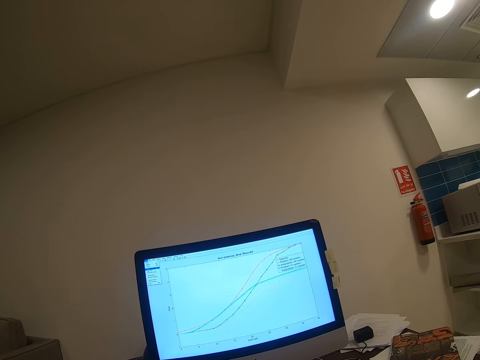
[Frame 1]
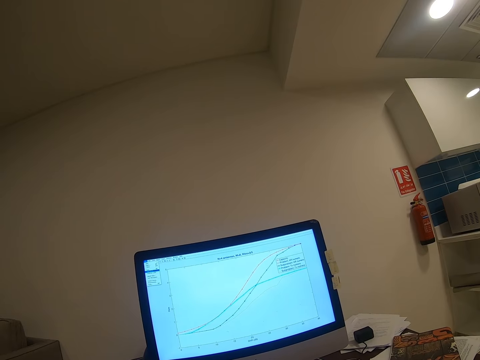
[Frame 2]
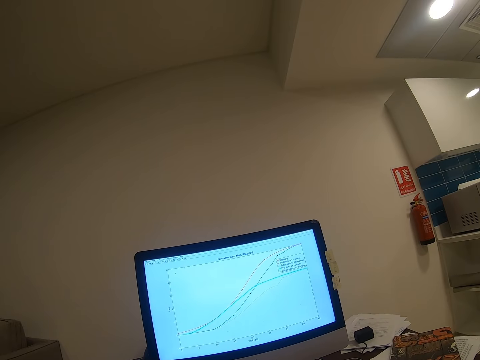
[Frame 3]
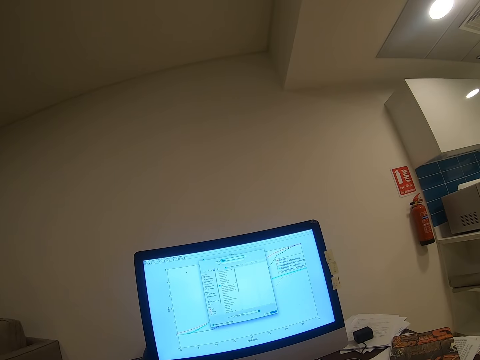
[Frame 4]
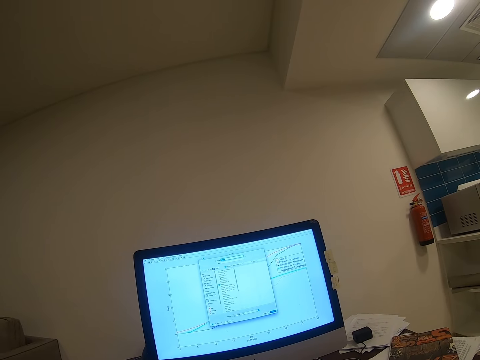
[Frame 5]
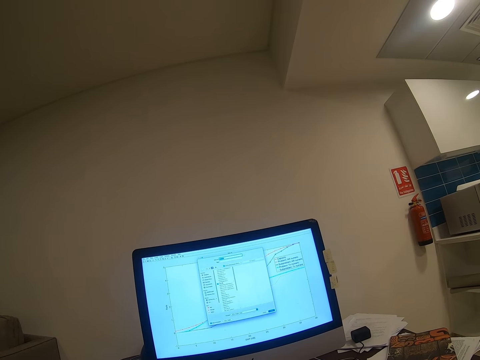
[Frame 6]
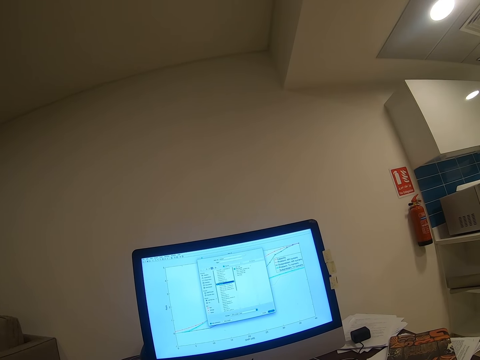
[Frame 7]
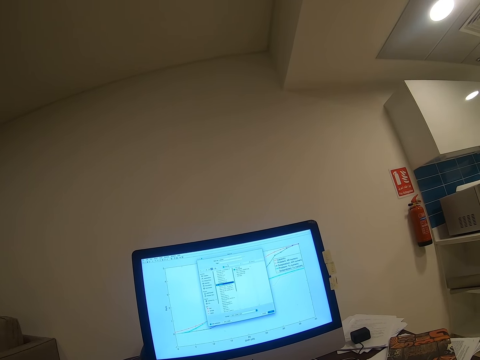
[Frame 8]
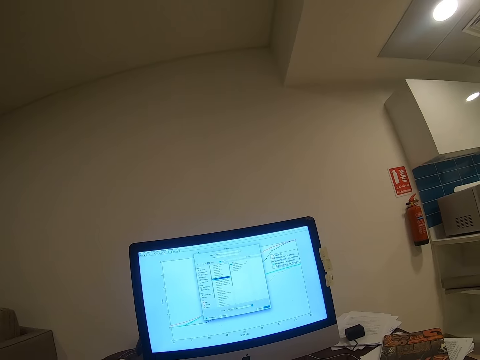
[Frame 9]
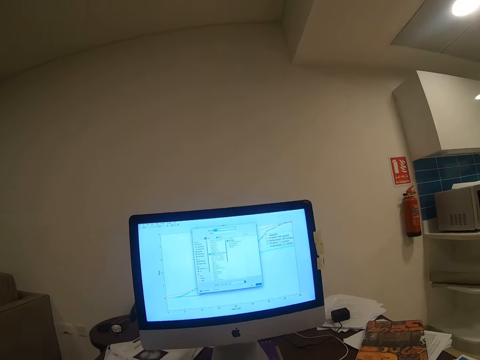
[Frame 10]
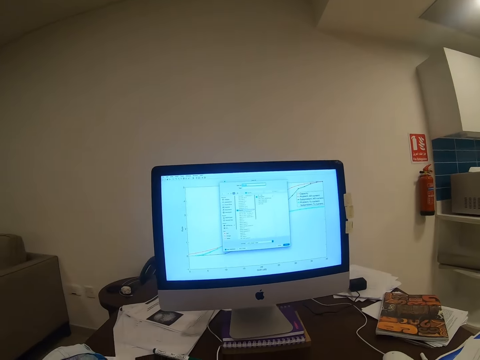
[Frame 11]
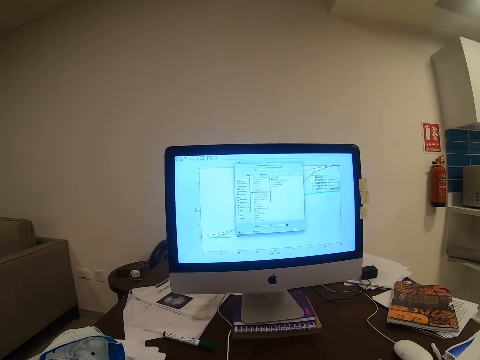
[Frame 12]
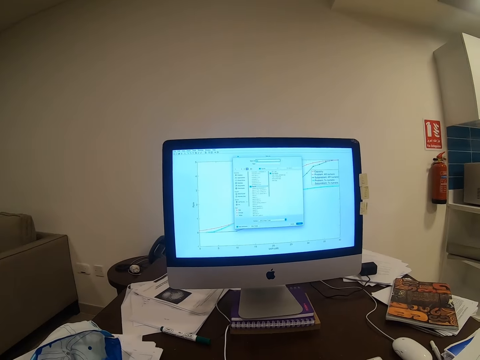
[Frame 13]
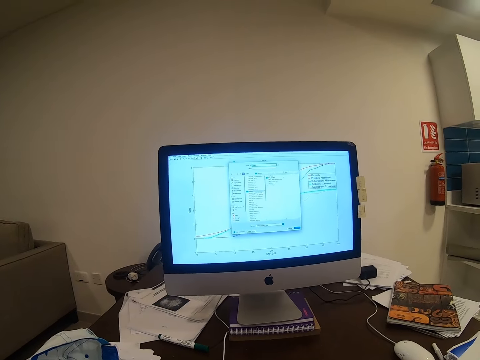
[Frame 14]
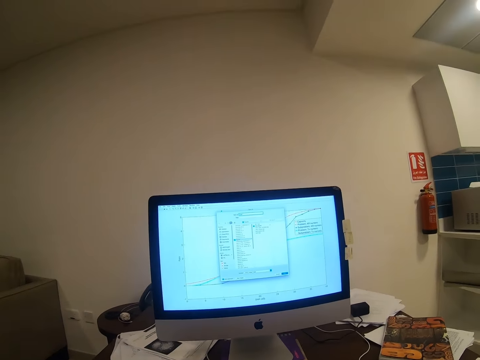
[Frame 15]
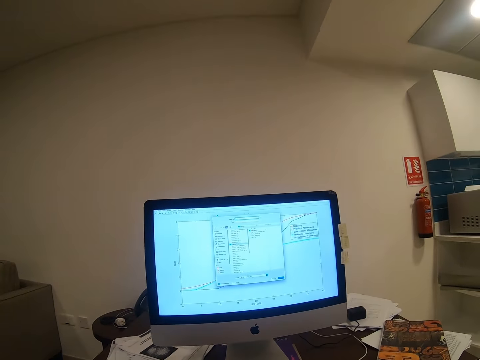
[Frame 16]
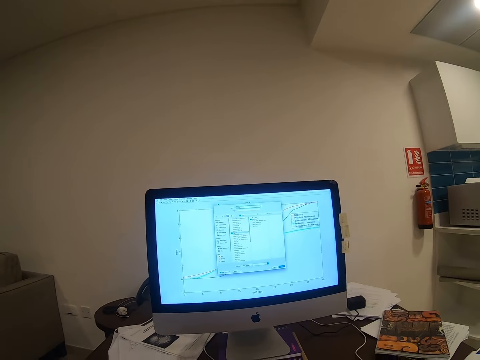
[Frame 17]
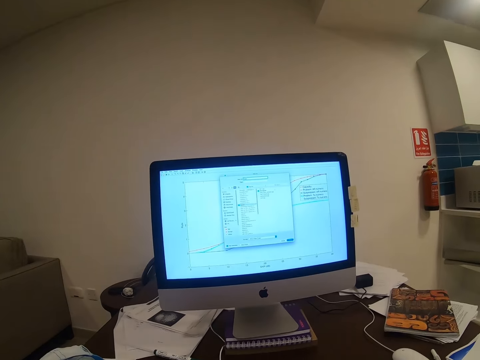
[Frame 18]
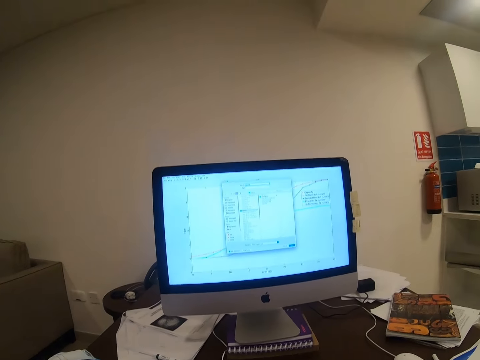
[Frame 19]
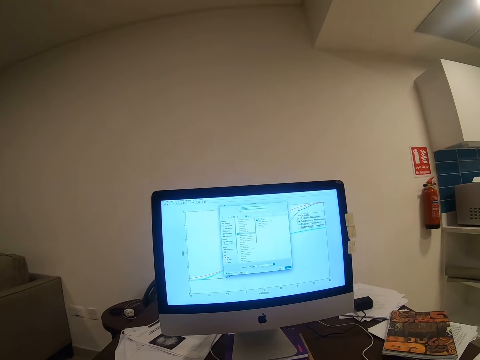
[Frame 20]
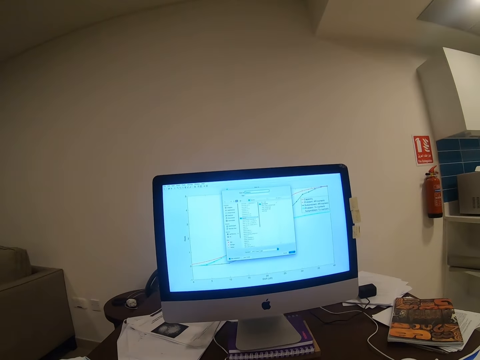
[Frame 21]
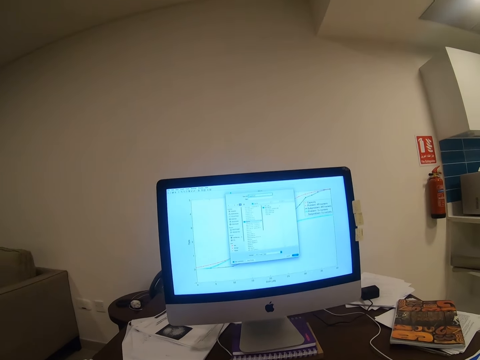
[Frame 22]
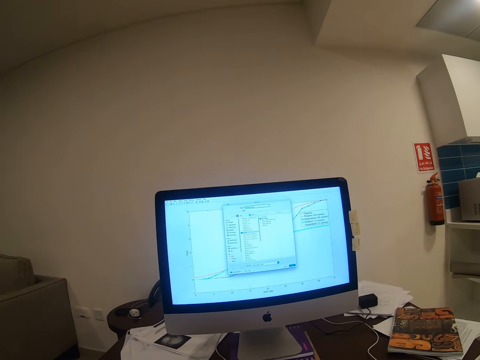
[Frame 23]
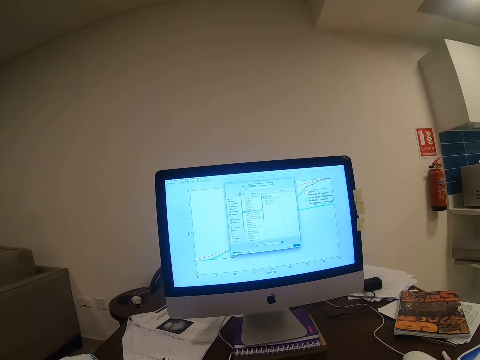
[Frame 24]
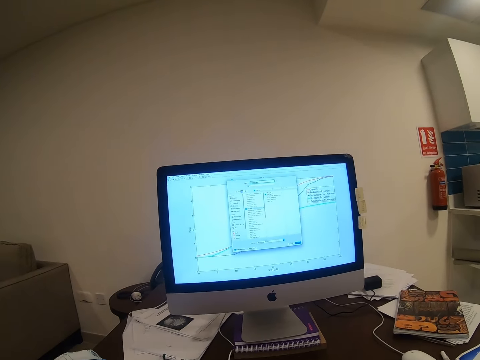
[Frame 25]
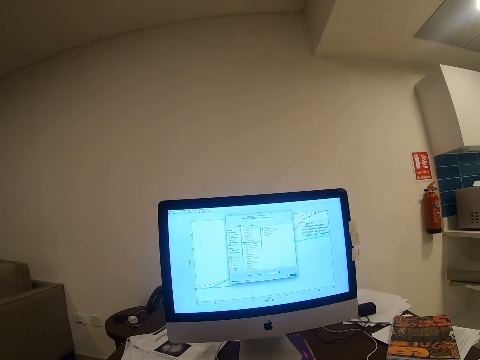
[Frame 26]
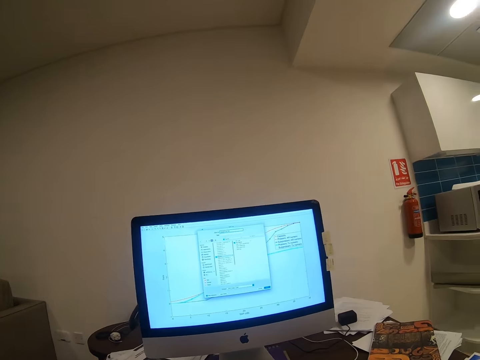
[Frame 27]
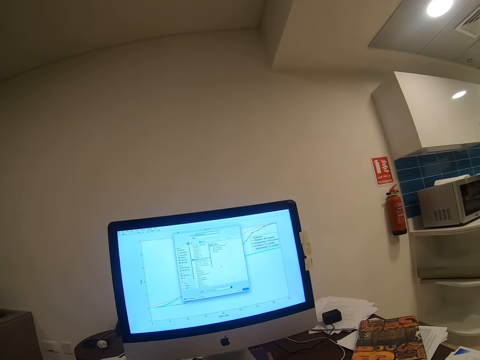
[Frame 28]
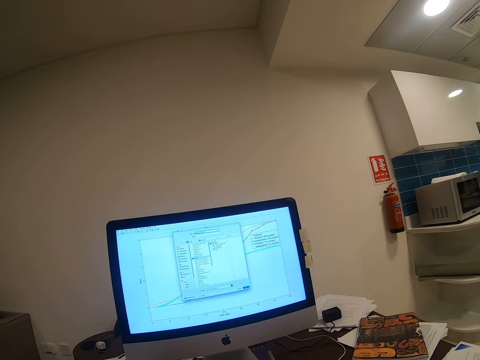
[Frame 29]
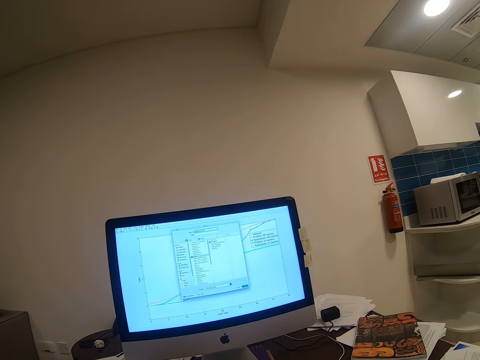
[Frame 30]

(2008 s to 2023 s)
The camera wearer types on the keyboard.

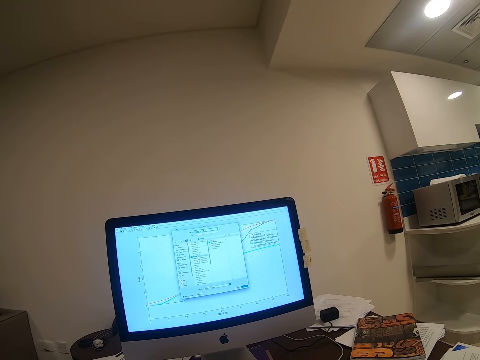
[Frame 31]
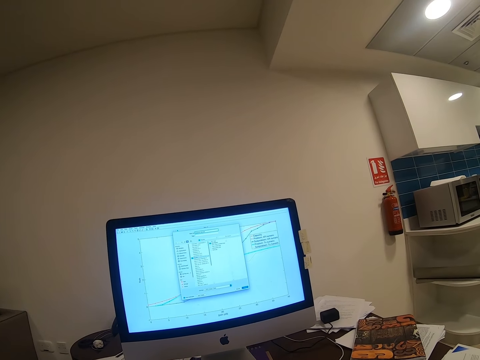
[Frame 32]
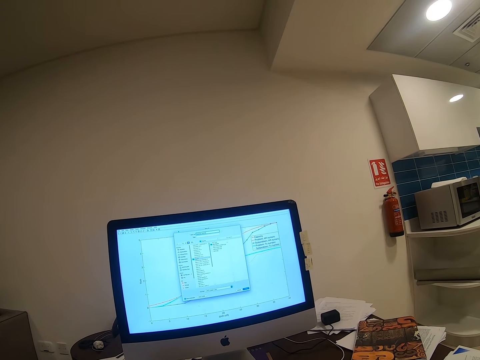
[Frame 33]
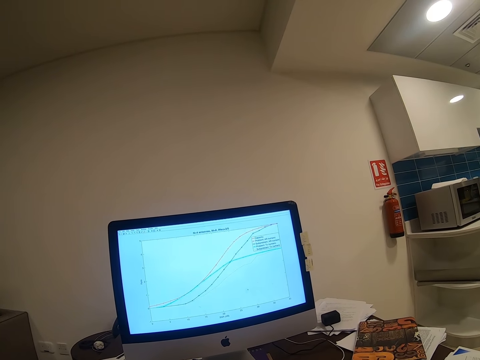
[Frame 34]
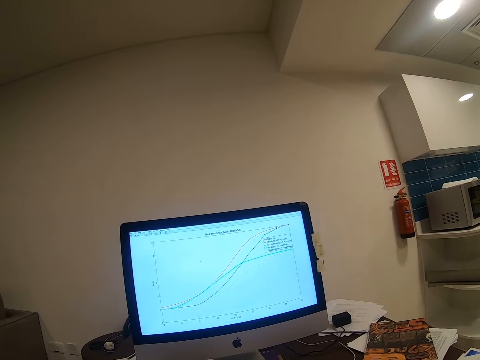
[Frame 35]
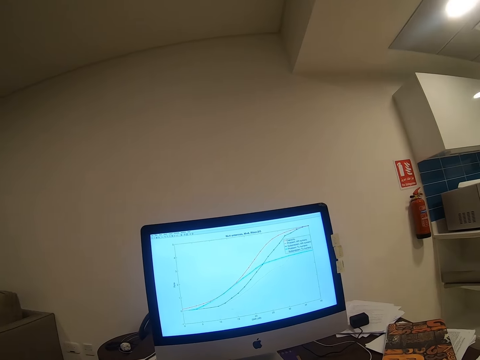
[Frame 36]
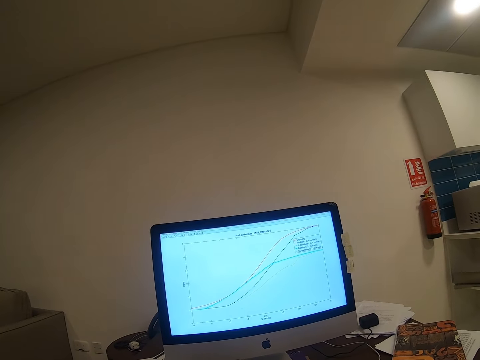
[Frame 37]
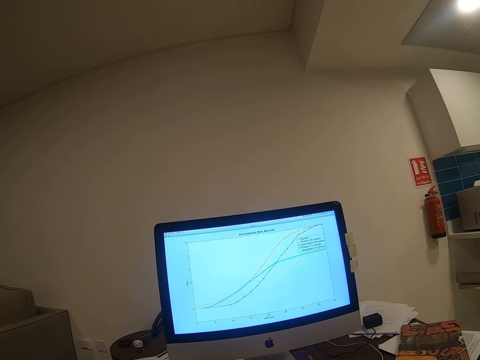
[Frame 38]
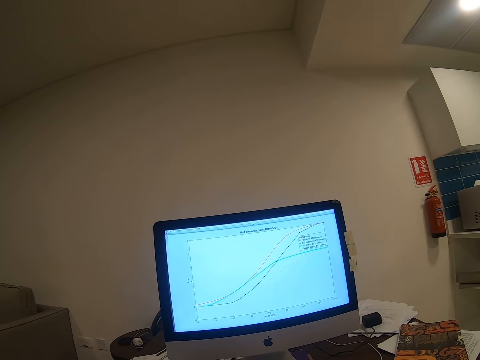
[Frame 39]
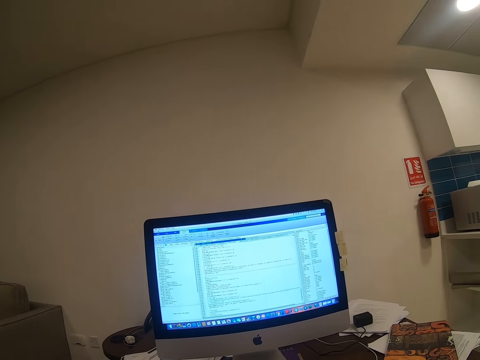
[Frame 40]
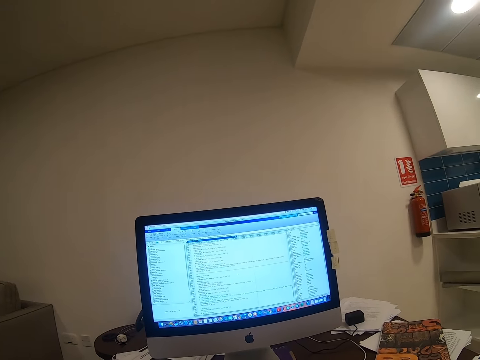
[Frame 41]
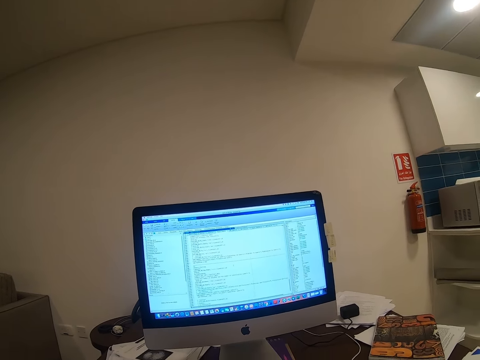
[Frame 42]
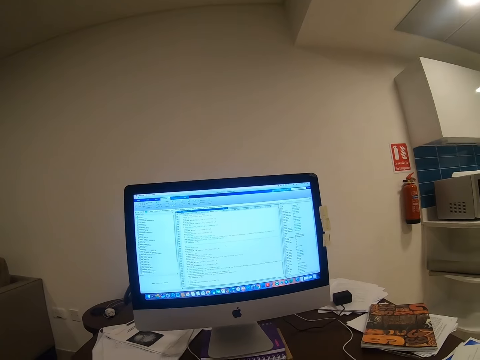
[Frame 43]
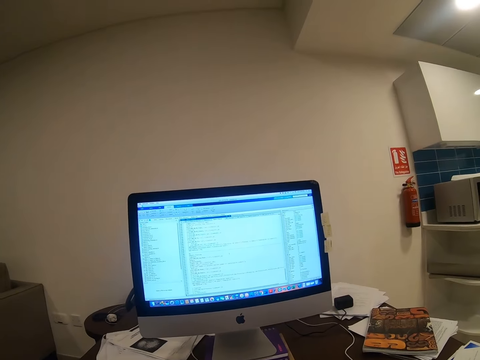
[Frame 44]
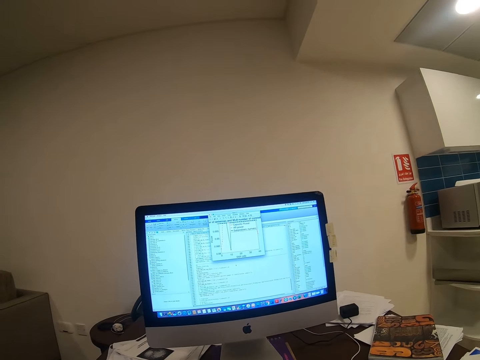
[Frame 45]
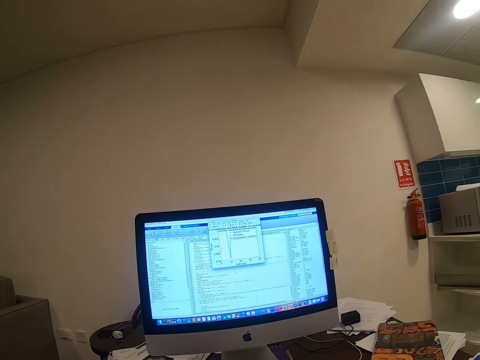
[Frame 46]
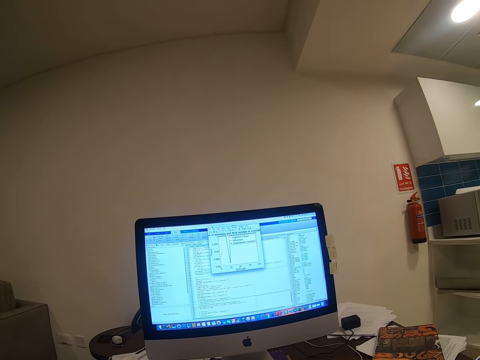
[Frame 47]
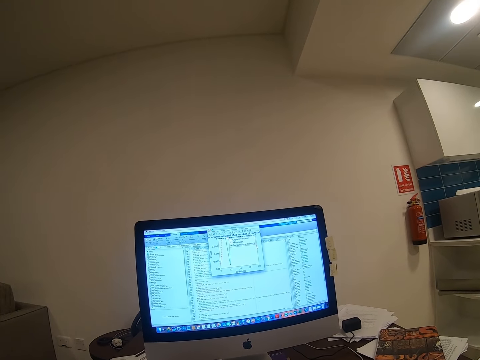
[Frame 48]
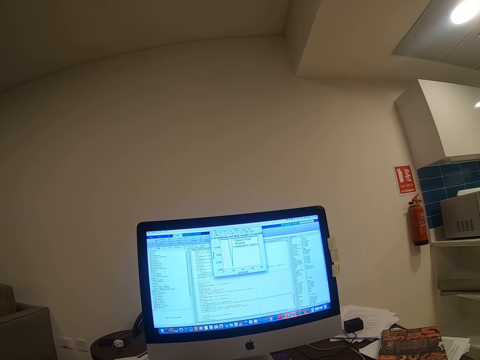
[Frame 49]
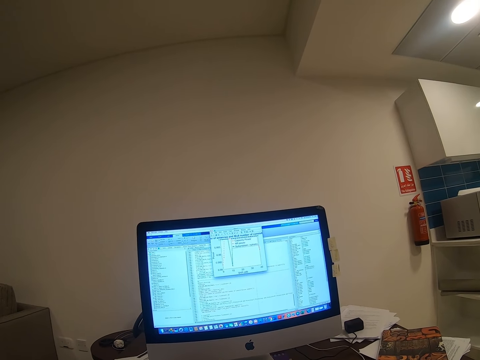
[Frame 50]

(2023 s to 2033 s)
The camera wearer navigates on the desktop.

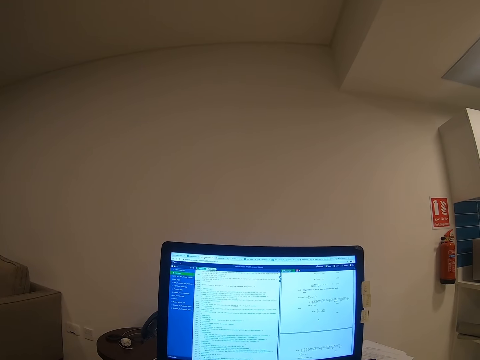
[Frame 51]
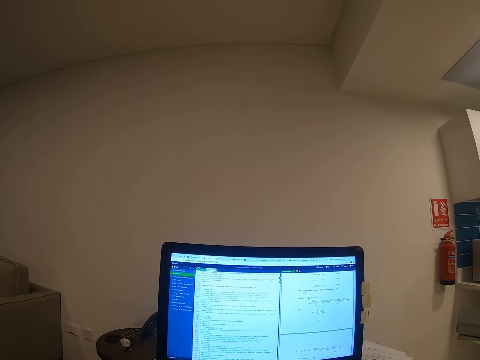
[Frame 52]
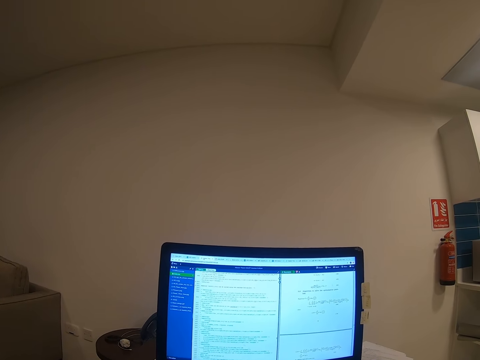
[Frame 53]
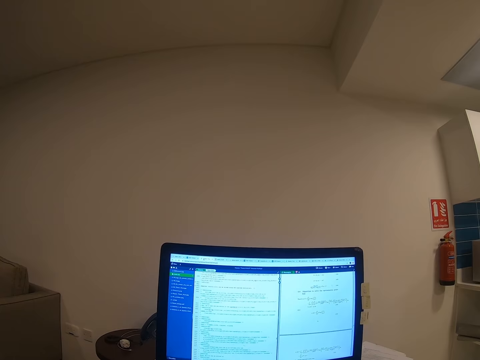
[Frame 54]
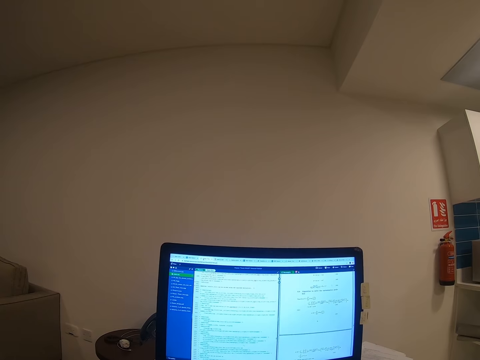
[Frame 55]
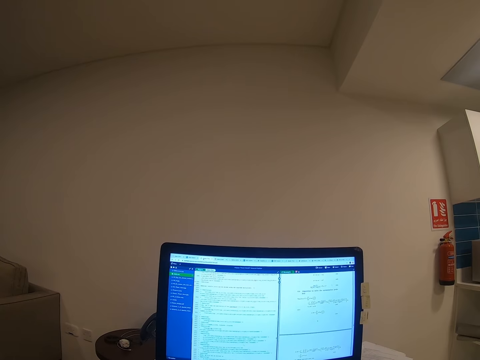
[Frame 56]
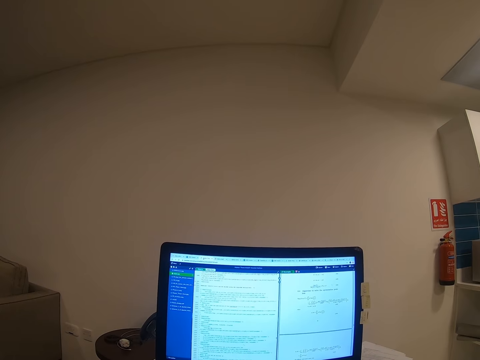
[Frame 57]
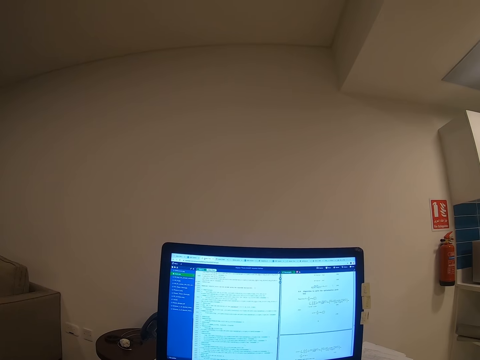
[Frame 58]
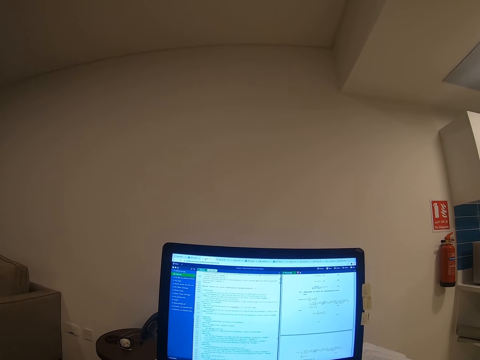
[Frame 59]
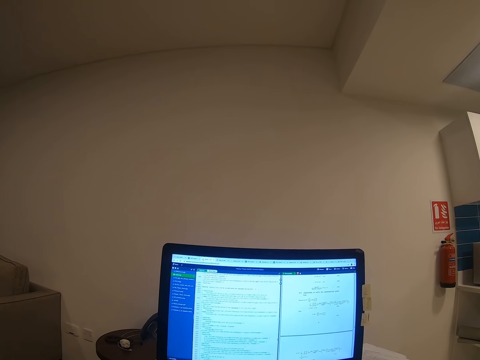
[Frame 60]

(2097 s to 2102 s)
The camera wearer stares at the desktop.
